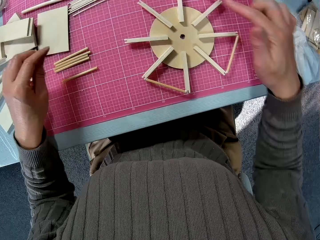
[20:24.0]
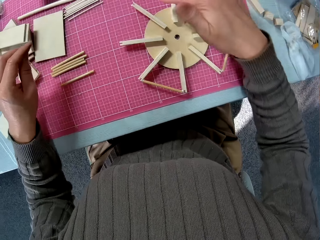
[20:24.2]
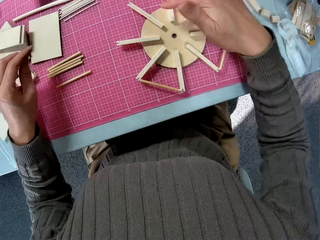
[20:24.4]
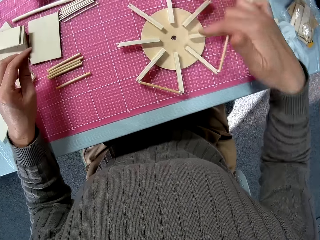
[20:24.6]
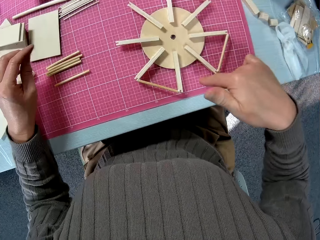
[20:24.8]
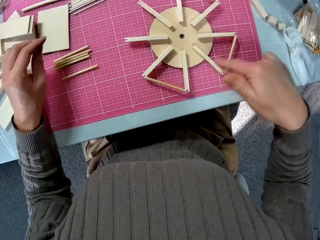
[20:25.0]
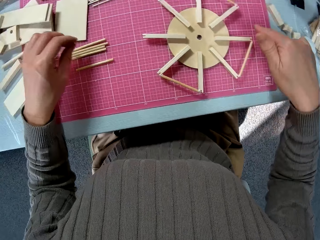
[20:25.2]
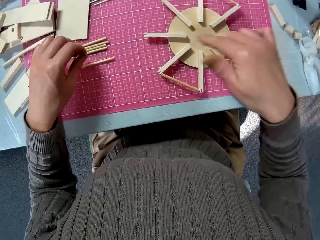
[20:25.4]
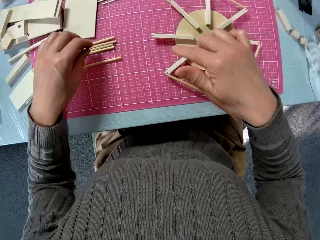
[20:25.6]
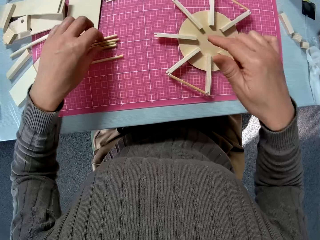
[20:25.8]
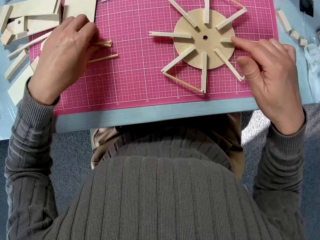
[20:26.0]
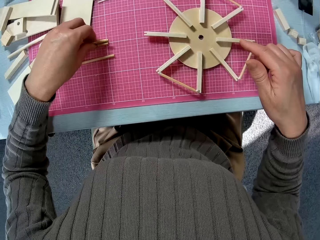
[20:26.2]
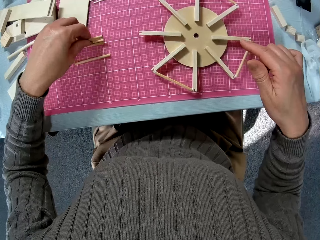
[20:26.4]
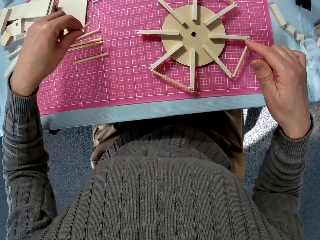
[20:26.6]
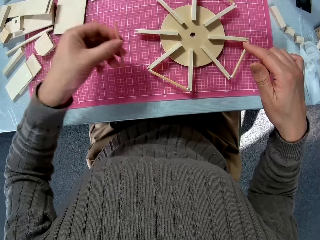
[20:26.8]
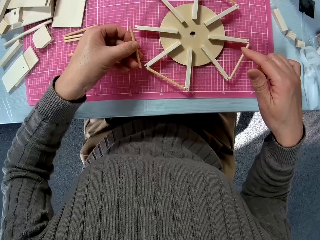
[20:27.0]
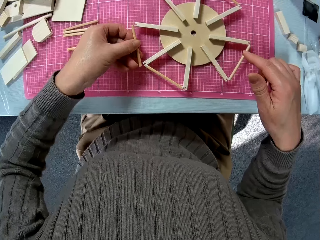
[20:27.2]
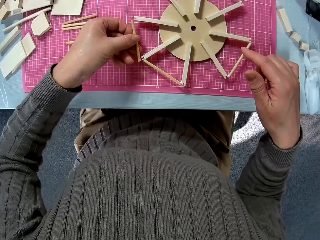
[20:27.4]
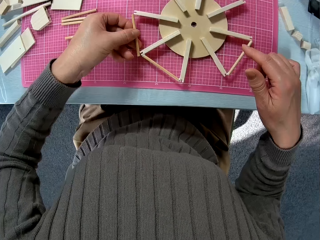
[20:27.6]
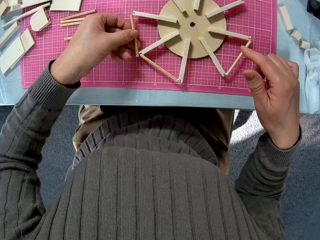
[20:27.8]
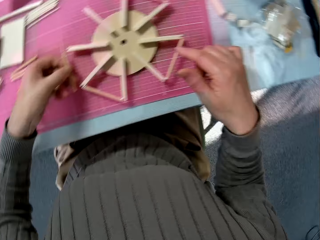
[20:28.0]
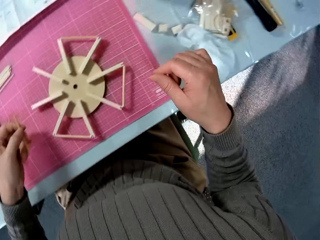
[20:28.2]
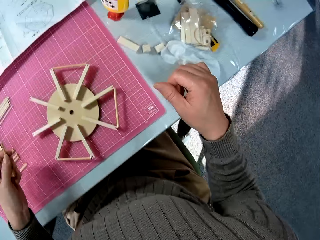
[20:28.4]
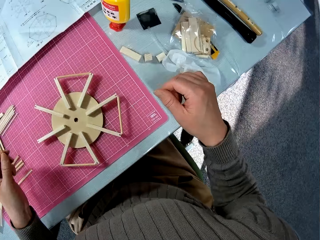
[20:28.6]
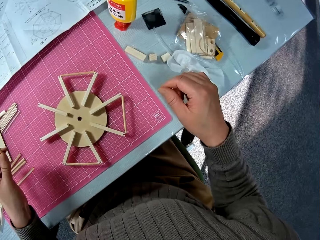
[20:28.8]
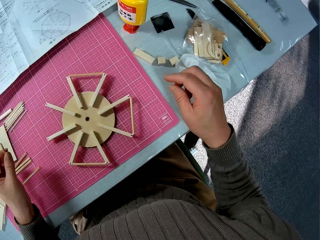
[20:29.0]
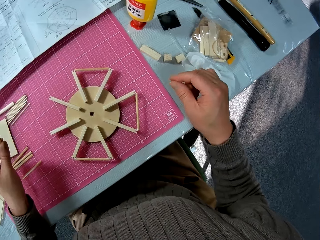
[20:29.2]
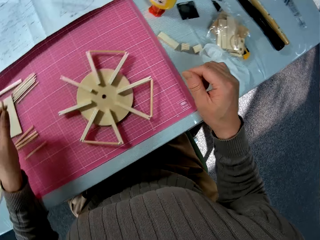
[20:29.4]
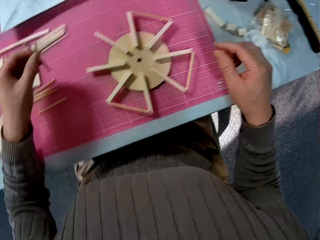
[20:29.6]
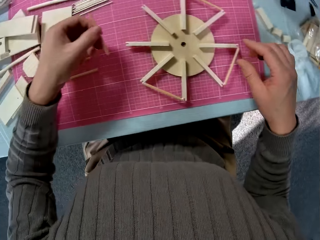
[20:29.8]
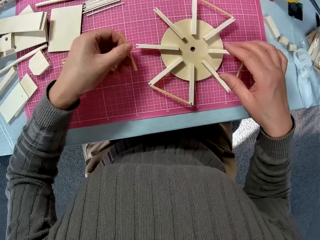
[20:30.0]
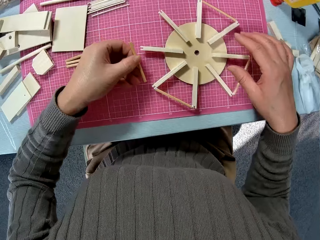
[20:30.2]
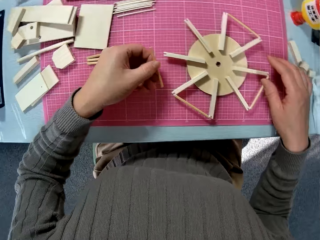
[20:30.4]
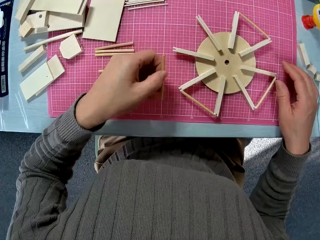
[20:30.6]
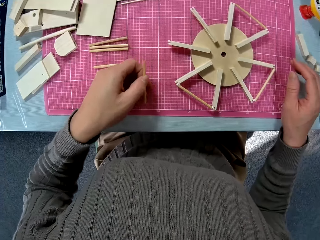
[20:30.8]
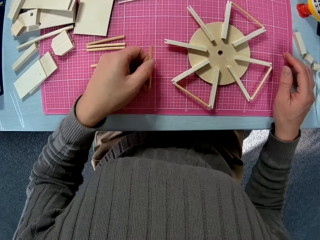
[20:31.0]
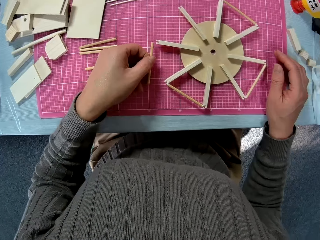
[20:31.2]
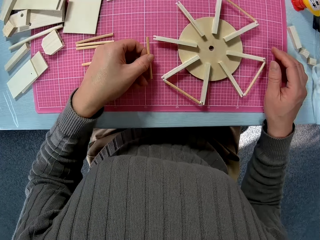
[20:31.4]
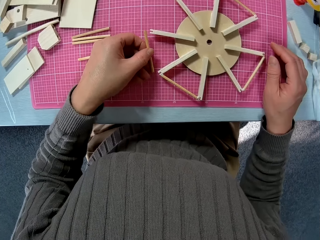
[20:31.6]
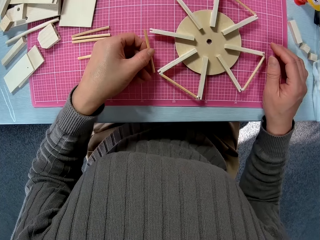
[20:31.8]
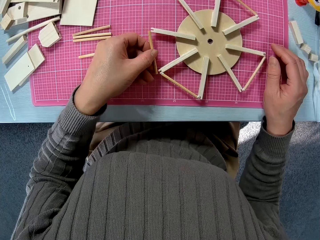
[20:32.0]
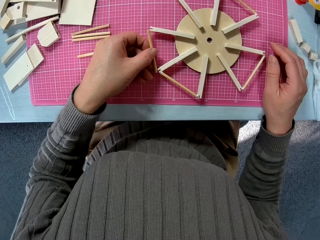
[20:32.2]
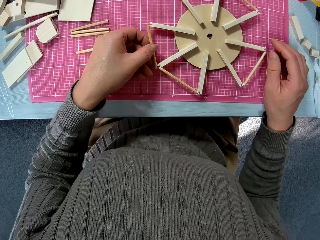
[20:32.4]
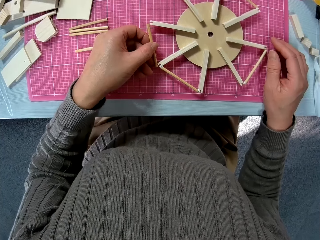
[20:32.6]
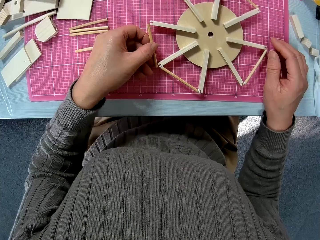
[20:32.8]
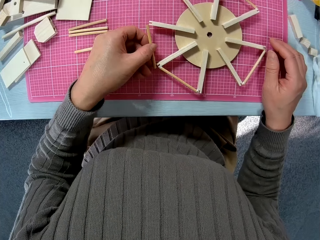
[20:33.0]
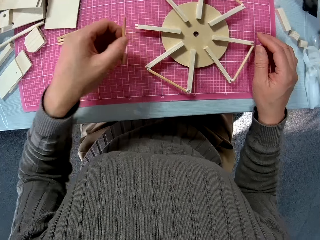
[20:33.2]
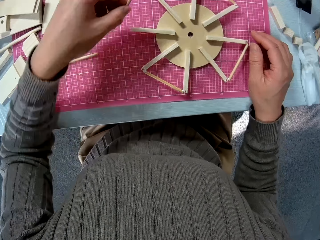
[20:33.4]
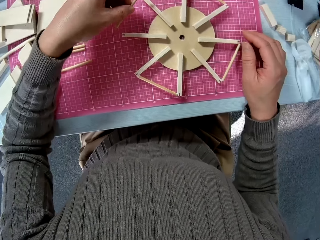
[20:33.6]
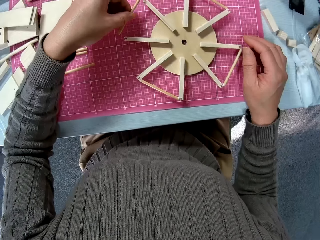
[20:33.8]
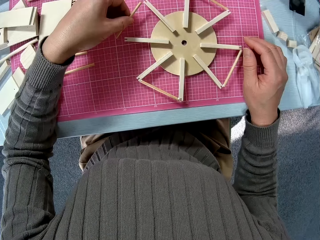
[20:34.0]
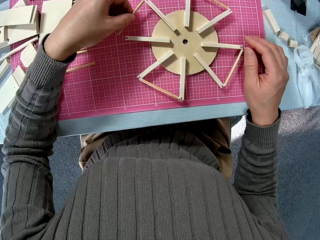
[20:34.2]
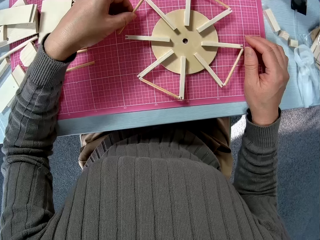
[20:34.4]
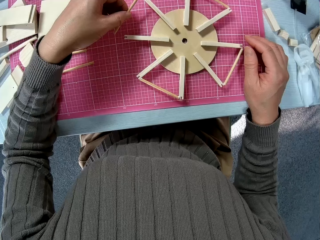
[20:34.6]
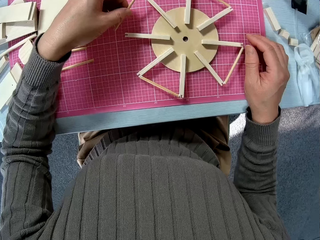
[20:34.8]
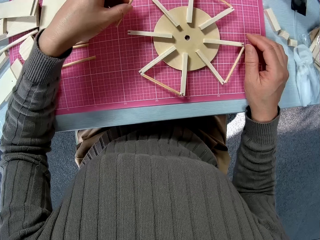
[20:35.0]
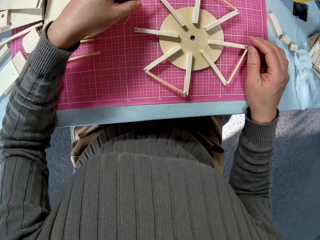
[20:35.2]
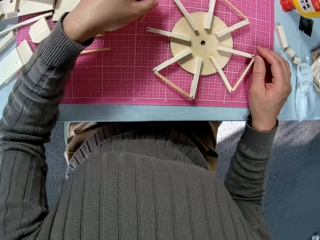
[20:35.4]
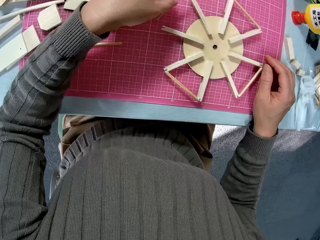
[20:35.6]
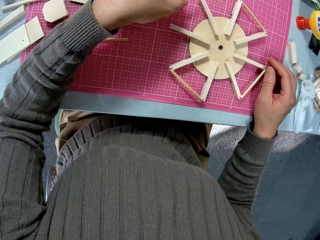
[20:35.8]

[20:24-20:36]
The camera wearer does some counting. They pick up another smaller piece of wood on the table. They attach the piece of wood to the wooden object. They look to the right. They look at the wooden object.

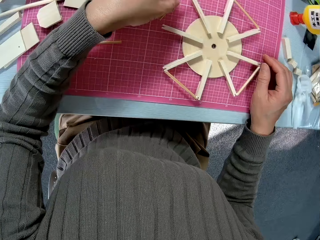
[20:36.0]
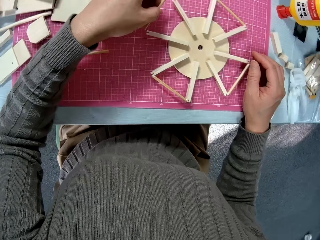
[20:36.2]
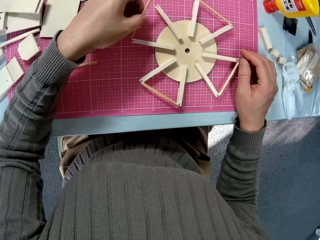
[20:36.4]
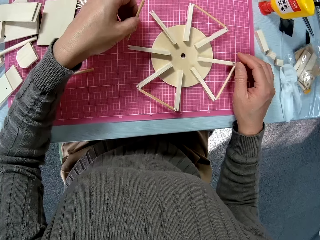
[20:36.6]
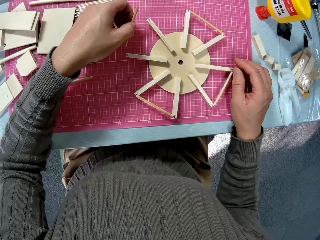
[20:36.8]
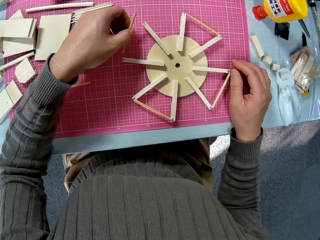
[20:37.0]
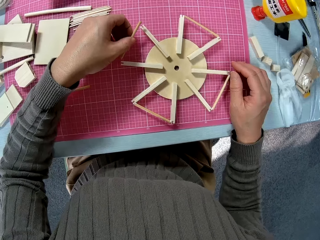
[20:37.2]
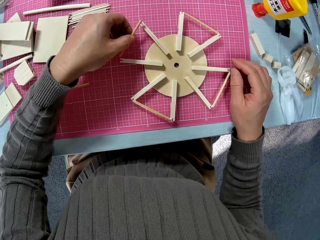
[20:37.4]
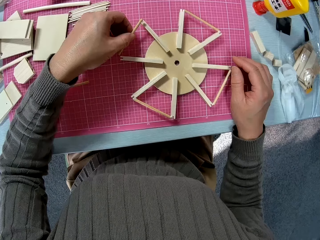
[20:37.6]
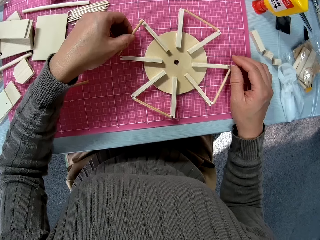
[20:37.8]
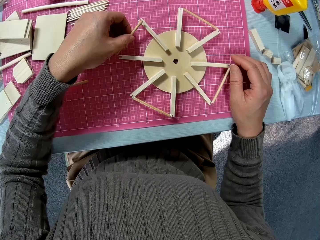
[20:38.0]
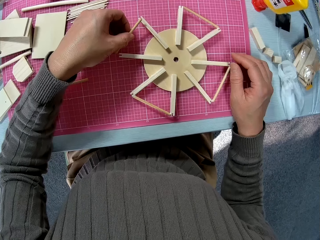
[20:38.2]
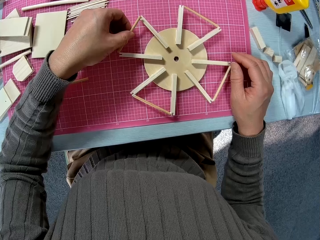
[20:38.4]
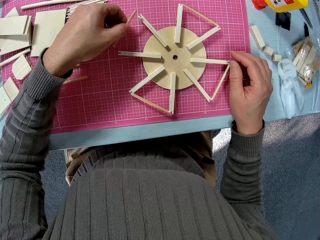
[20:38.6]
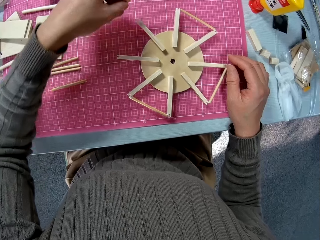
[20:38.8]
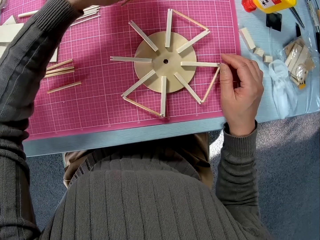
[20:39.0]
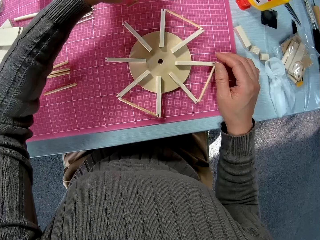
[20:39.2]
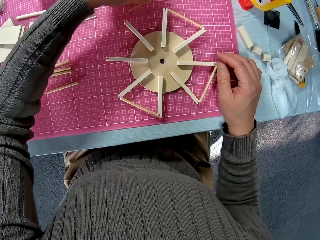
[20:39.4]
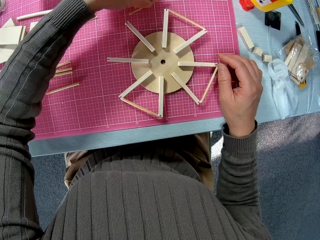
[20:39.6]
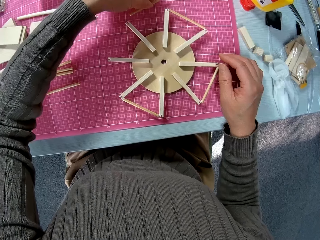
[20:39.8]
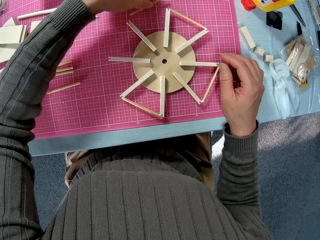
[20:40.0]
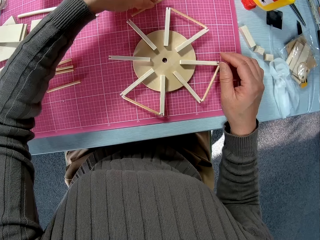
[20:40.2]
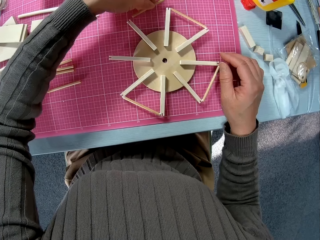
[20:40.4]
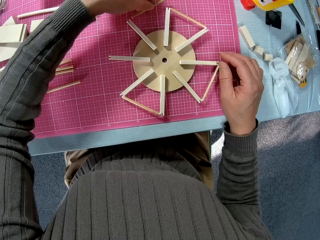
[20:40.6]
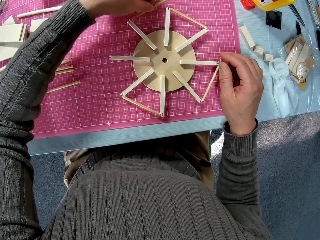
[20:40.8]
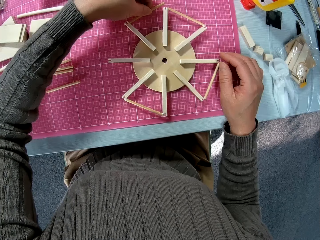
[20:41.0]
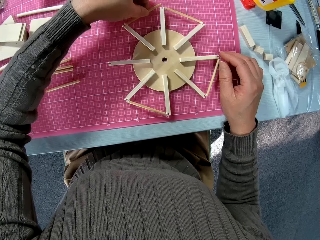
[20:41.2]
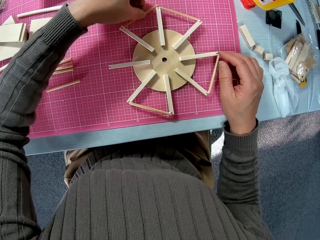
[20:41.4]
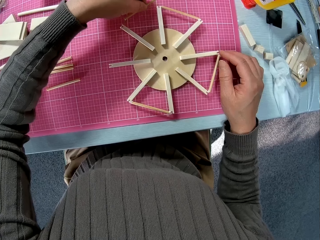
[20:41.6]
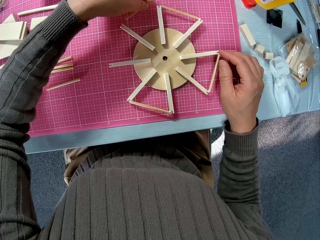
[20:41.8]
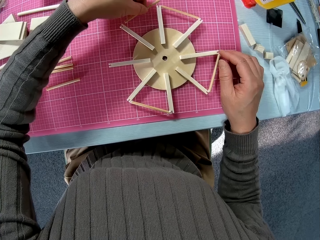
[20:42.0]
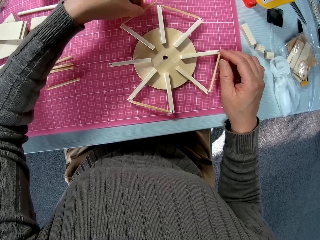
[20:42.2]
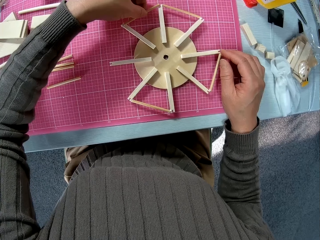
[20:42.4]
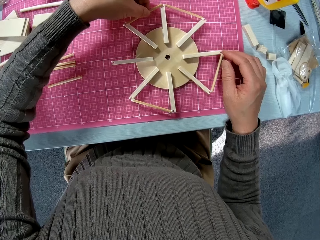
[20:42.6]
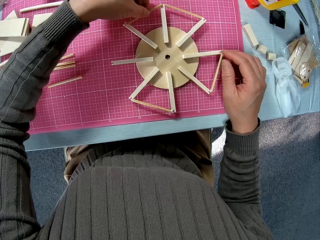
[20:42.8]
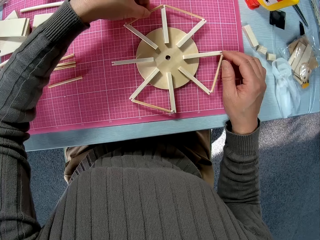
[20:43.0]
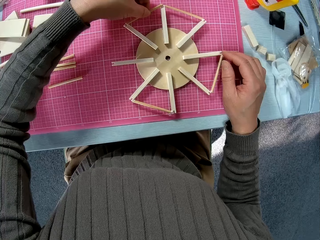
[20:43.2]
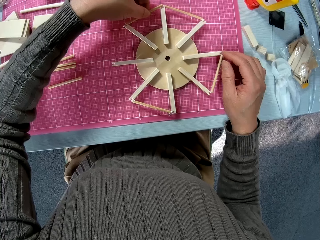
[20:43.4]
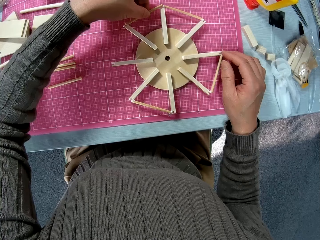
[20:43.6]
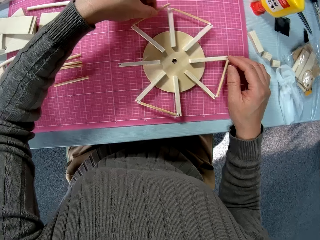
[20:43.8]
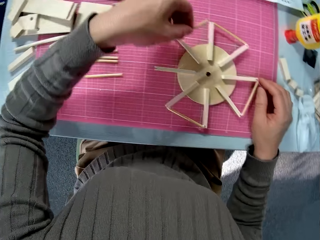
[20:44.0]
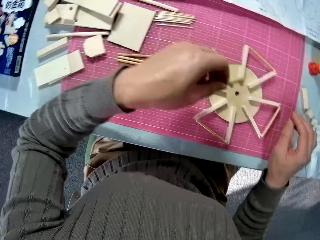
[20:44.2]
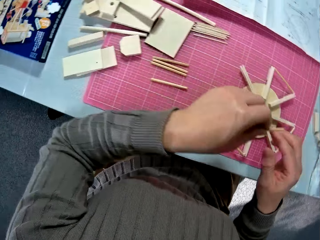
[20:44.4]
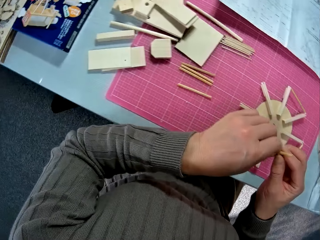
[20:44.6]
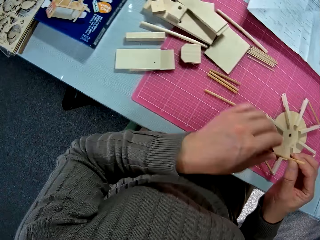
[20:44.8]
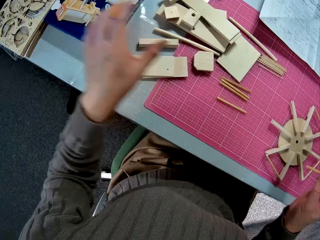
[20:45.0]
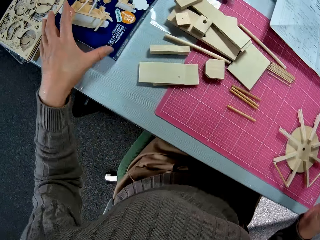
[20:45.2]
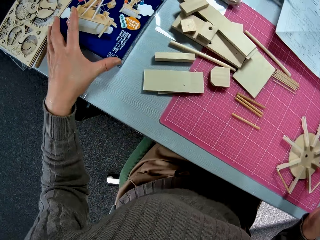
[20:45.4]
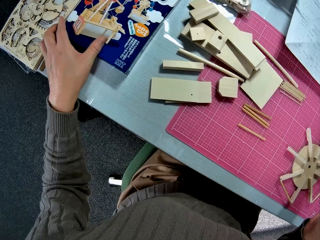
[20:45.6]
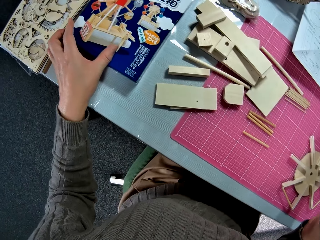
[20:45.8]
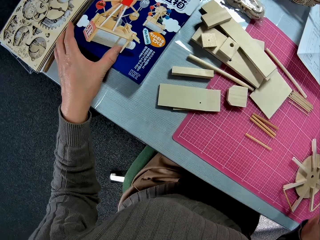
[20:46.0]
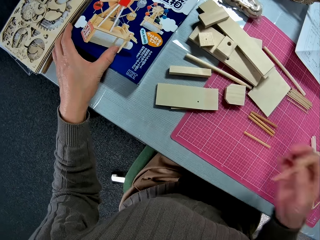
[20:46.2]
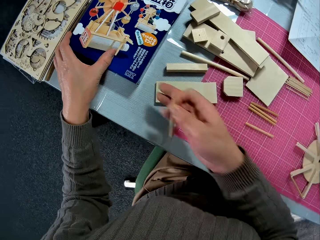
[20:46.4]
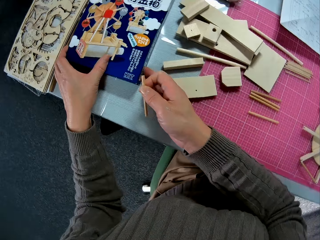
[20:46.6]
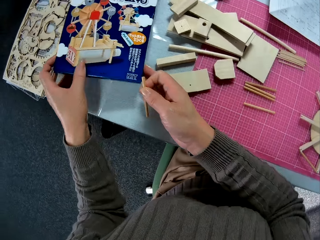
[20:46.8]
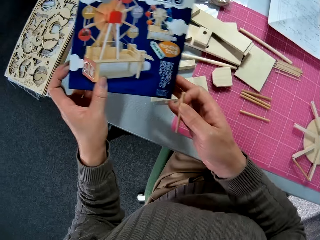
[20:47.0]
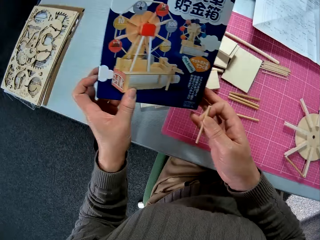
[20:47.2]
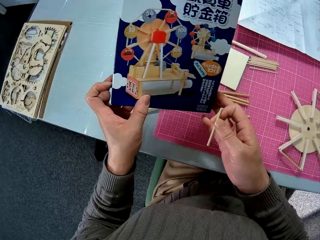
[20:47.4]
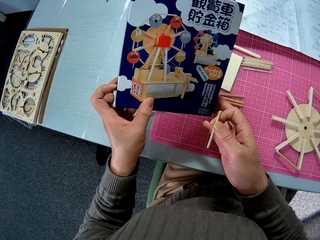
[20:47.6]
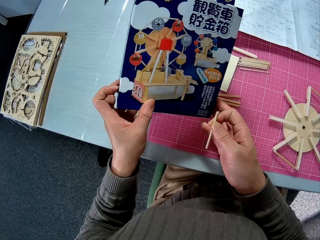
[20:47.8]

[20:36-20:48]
The camera wearer attaches a piece of wood to the wooden object. They detach the piece of wood from the wooden object. They pick up a color book or box on the table.
